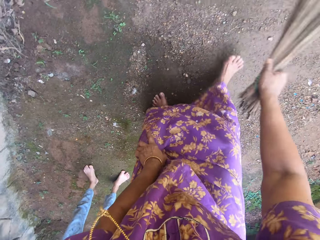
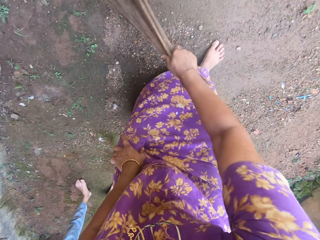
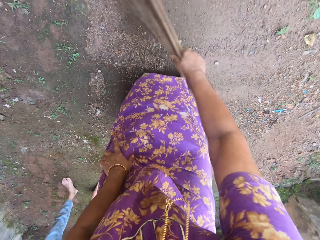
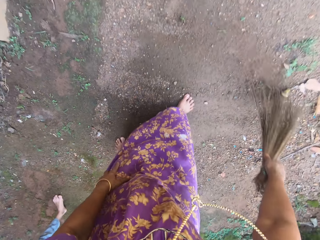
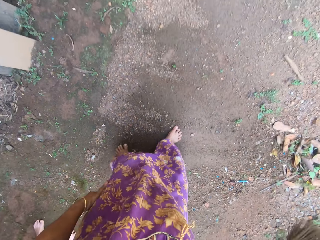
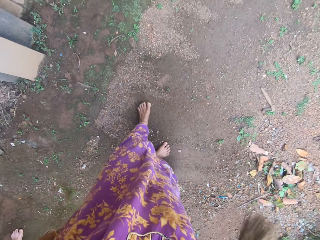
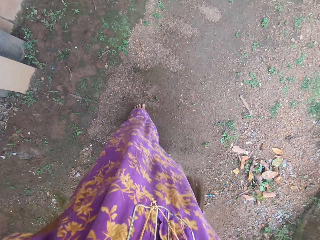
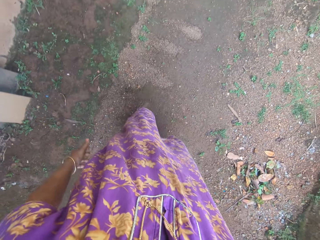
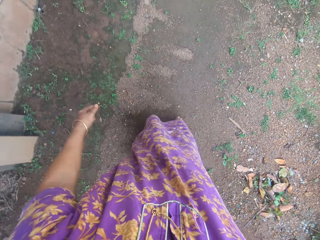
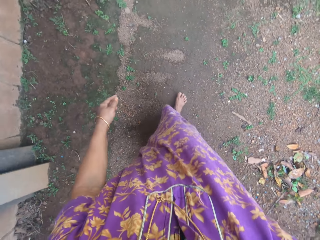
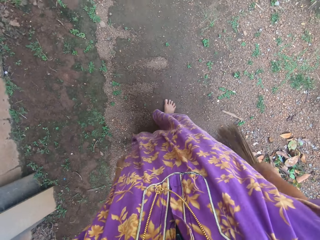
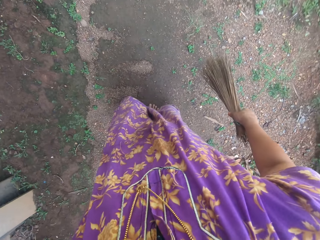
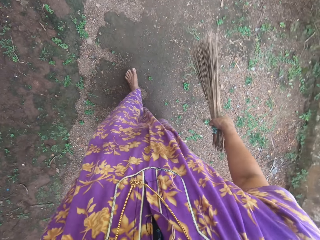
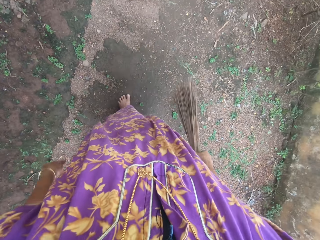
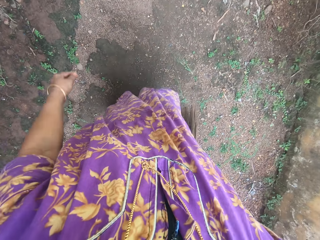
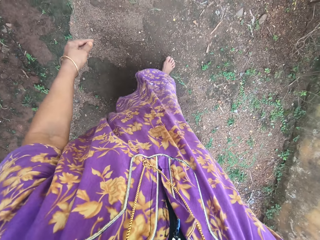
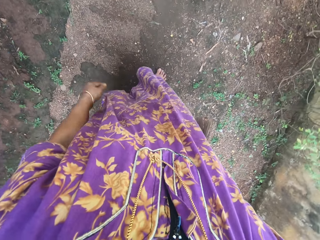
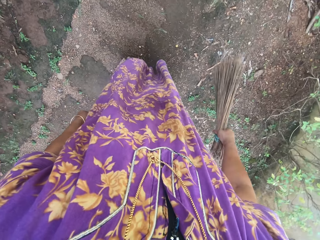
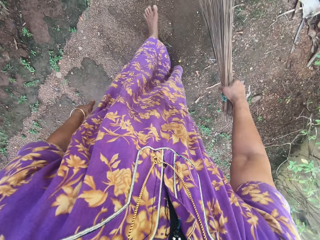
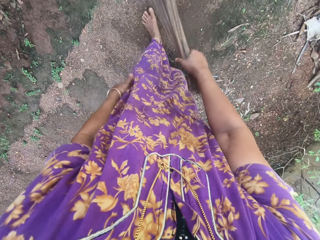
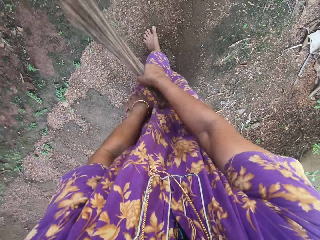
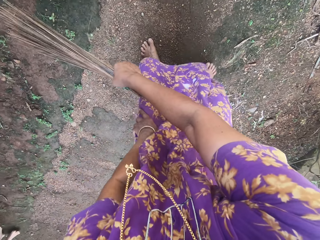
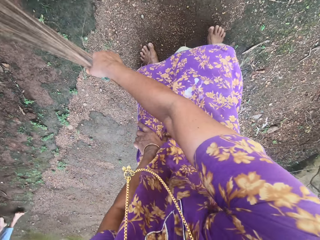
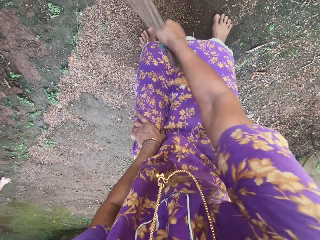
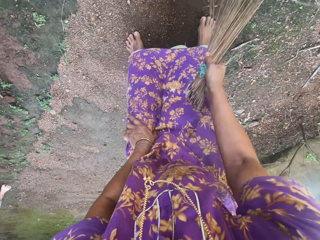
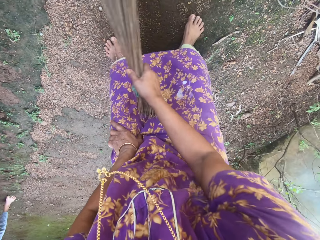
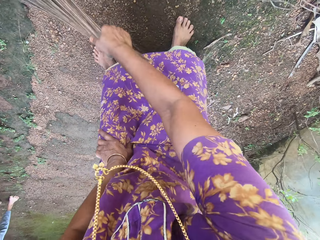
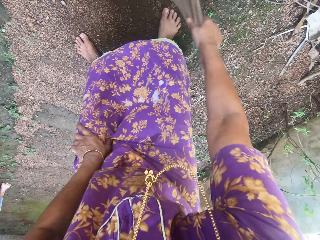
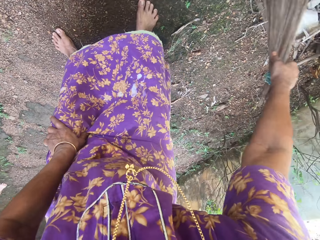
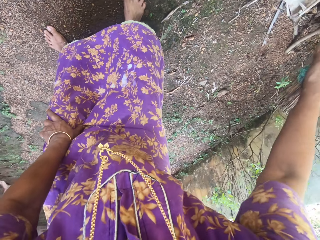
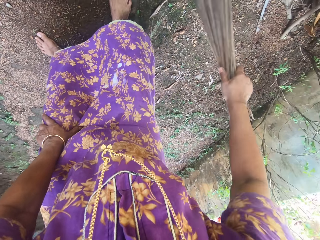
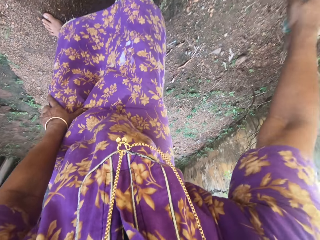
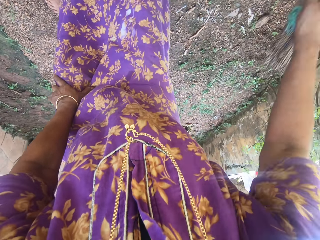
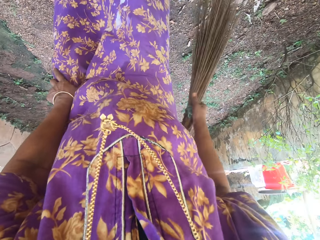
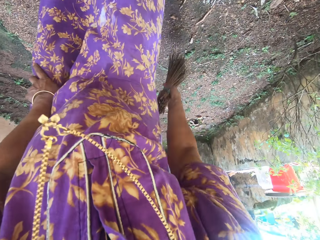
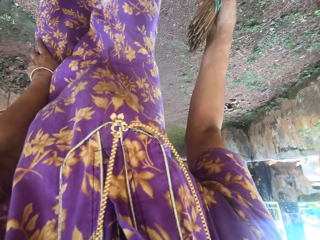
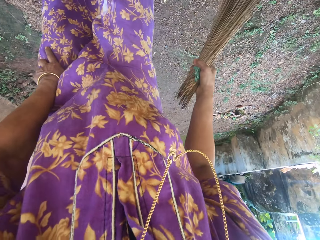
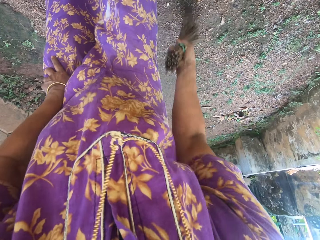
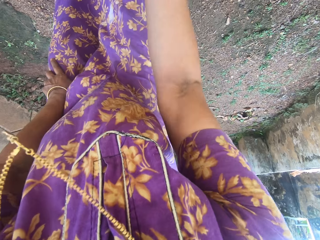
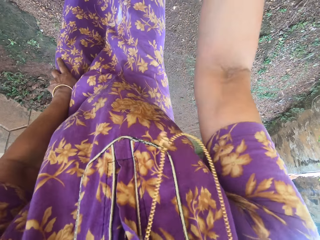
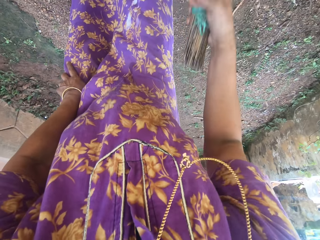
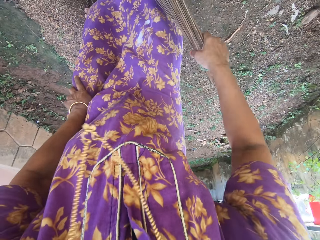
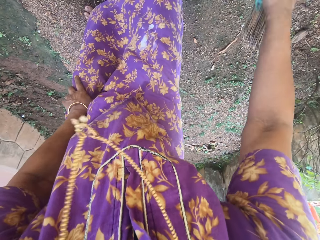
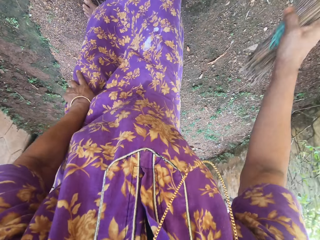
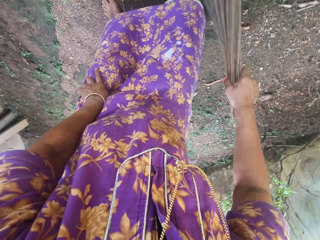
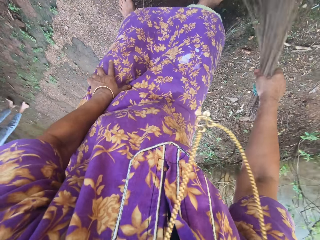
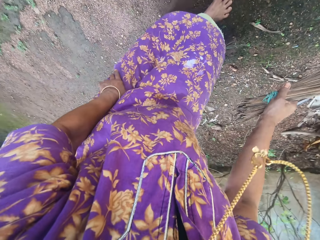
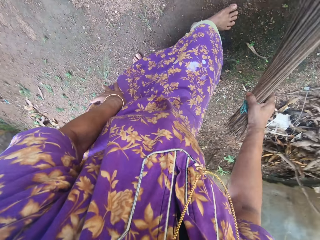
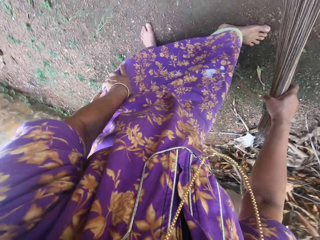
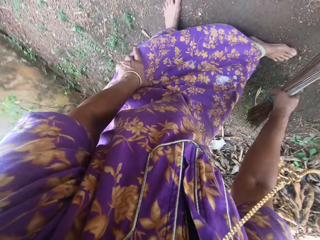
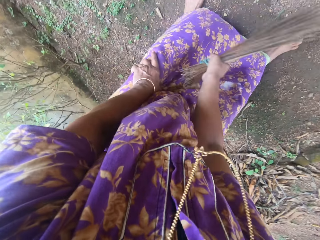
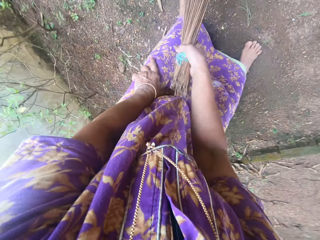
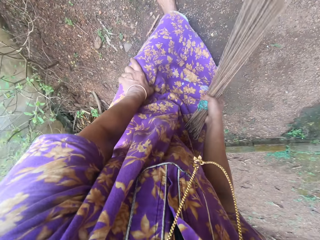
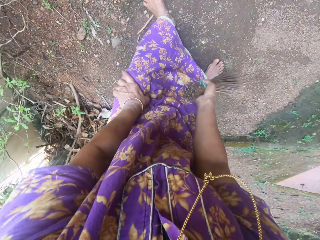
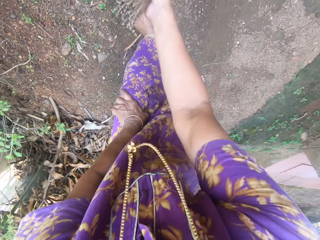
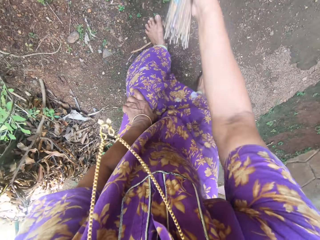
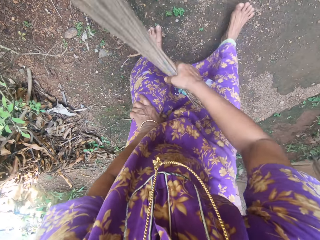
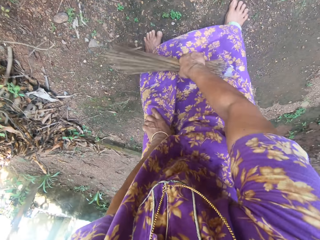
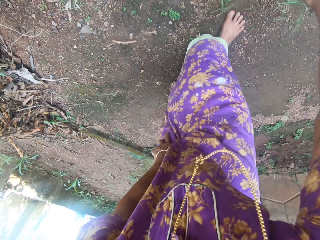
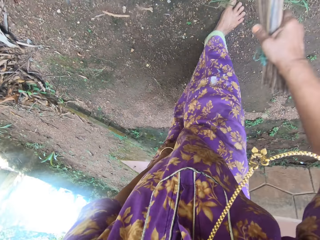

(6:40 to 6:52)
The camera wearer talks with a lady. They walk around the compound and sweep the compound.

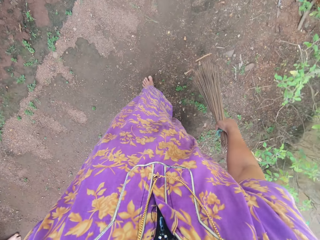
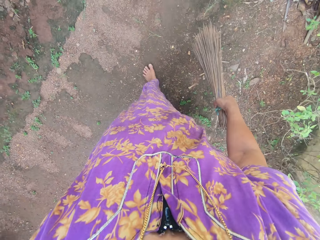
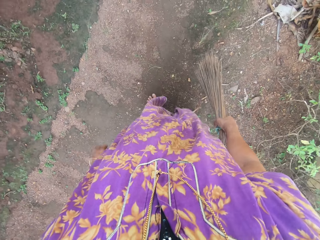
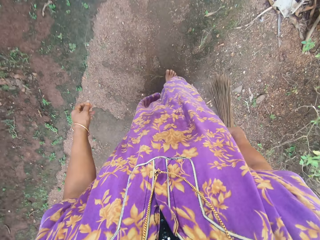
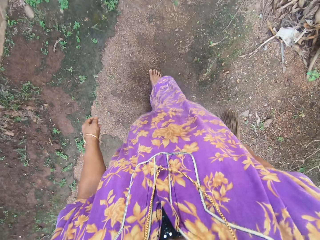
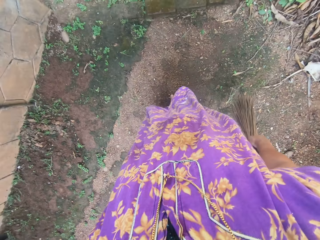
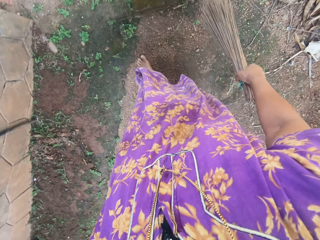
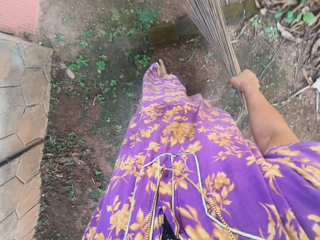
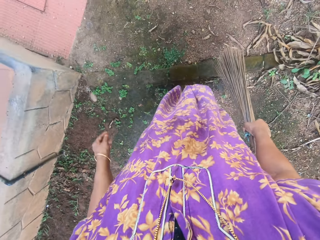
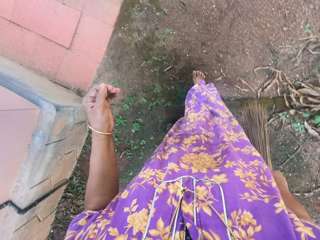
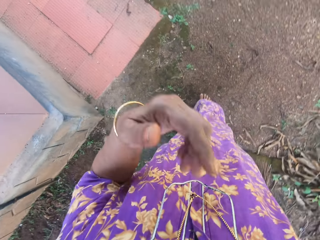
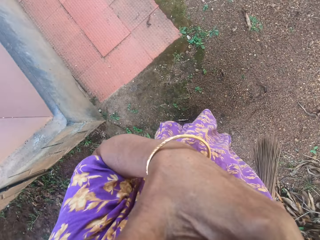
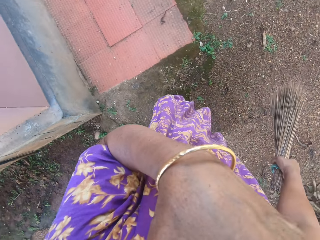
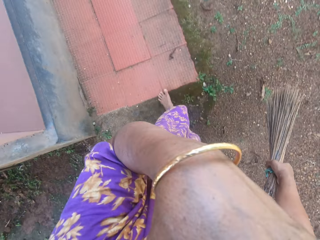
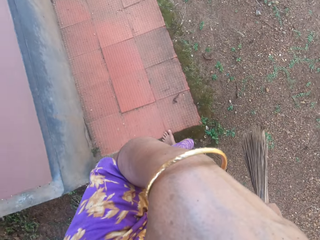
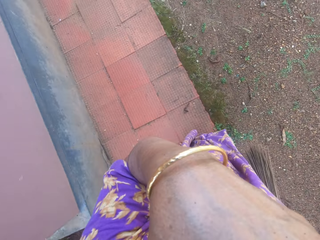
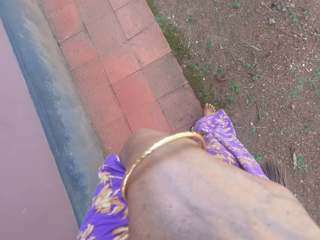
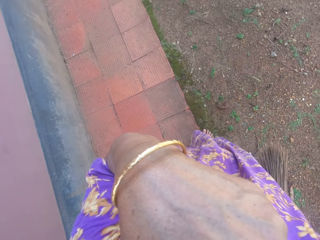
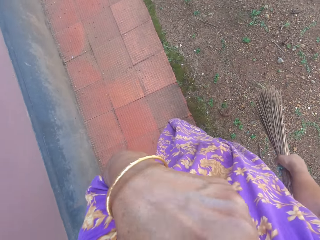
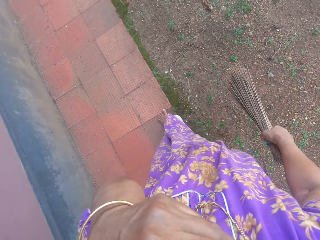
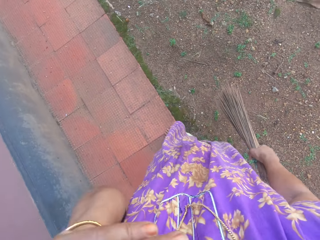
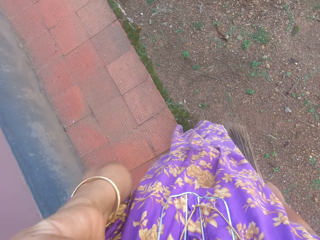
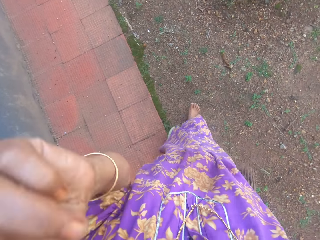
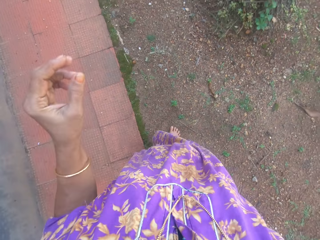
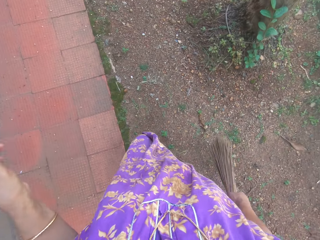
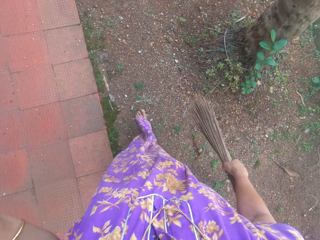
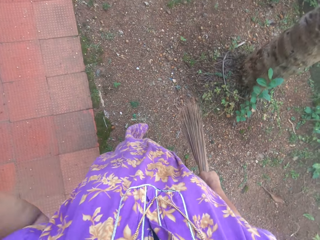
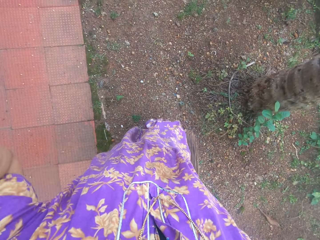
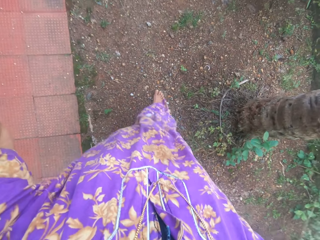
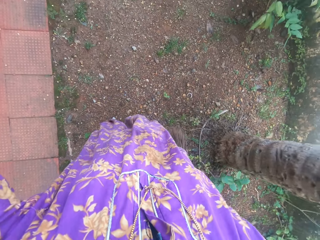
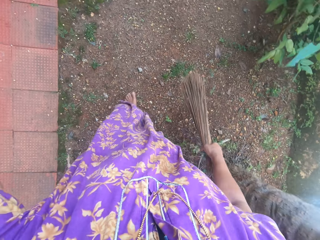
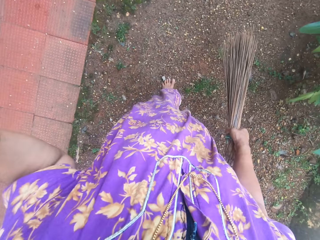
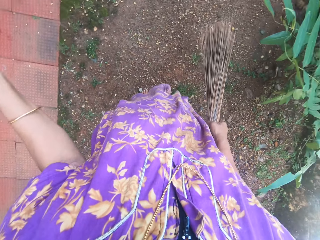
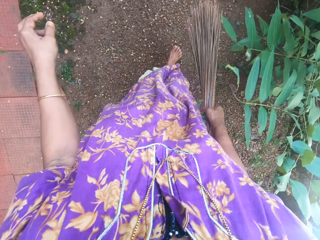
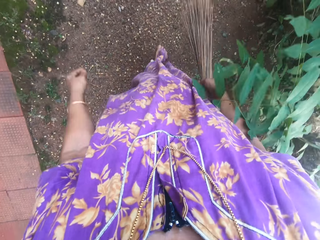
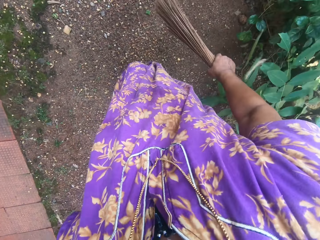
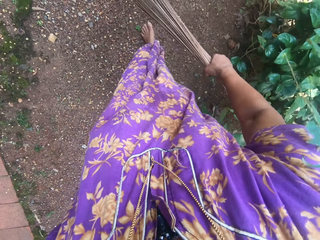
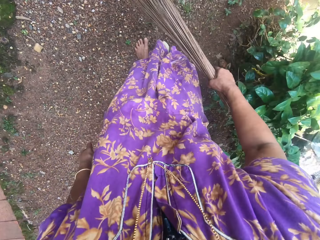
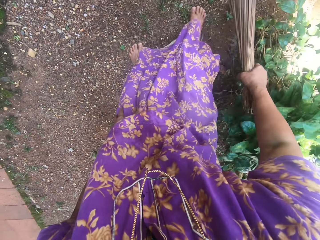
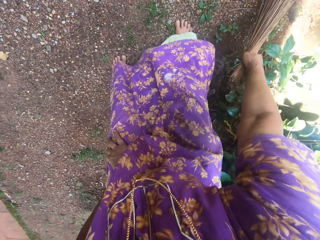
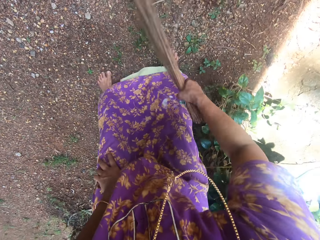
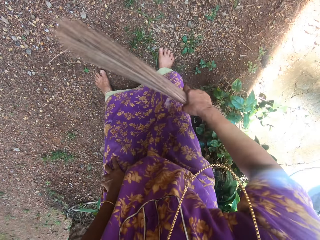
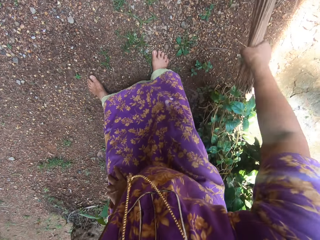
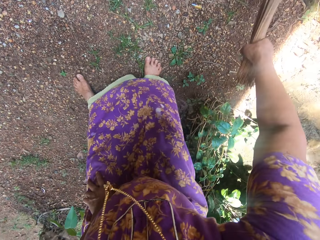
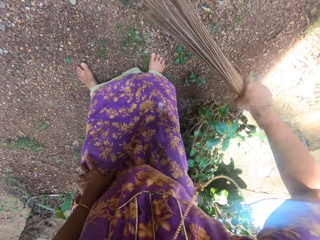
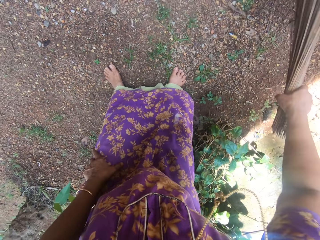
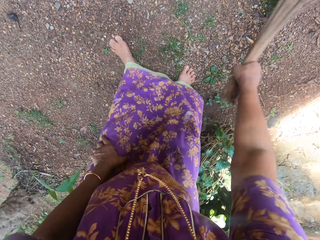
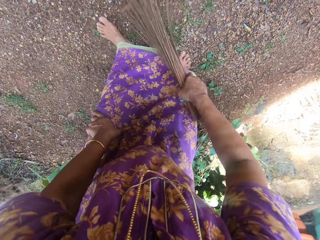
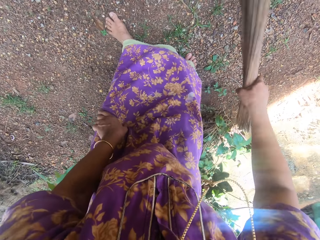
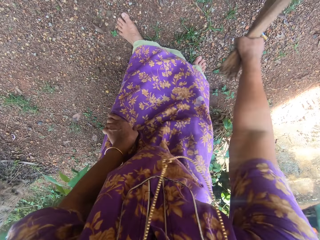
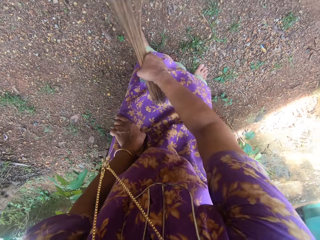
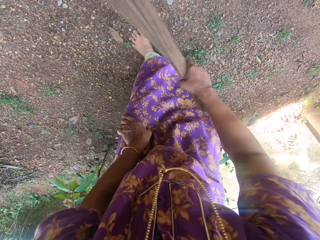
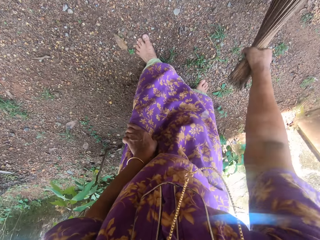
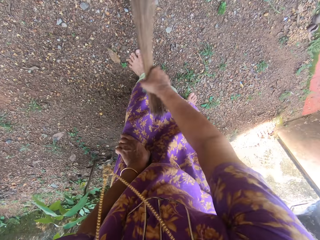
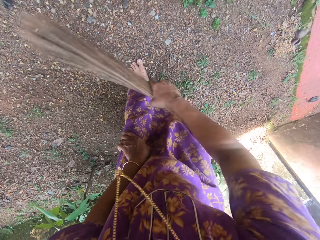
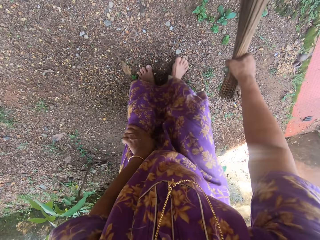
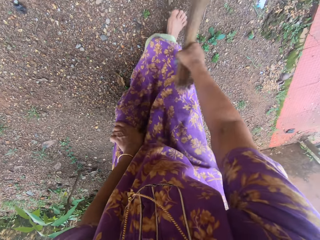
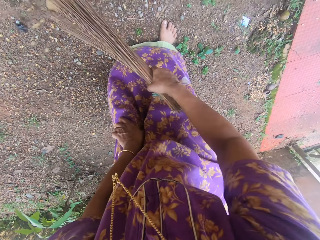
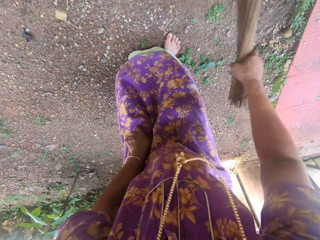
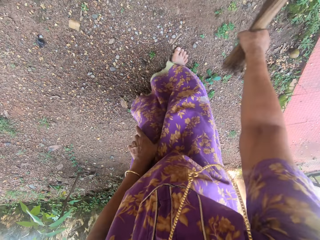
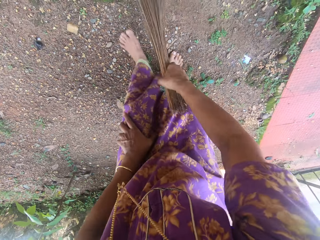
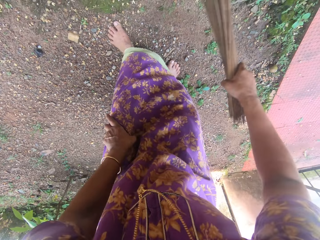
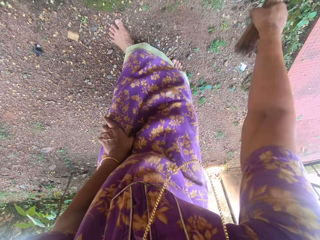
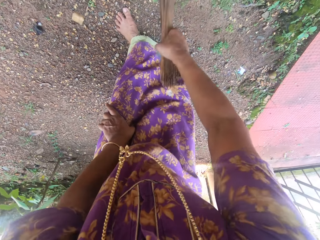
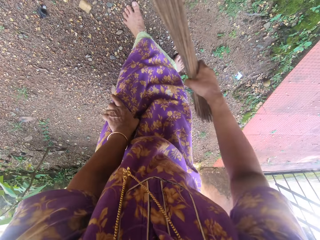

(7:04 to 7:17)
The camera wearer walks around the compound. She lifts her hand. She puts down her hand. She walks around the compound. She sweeps the compound.
